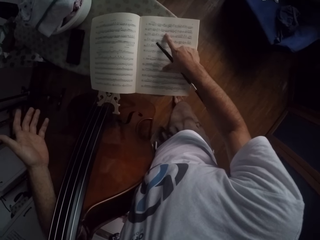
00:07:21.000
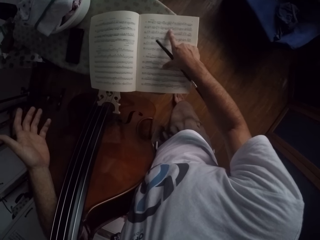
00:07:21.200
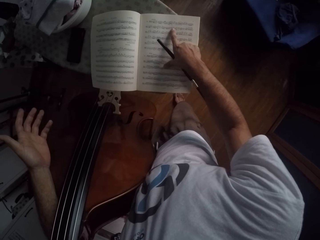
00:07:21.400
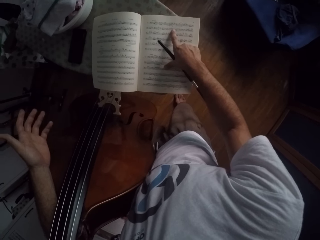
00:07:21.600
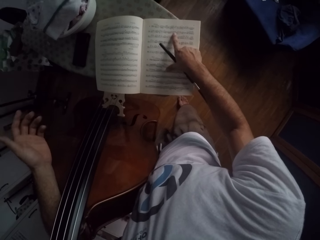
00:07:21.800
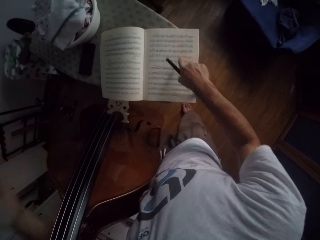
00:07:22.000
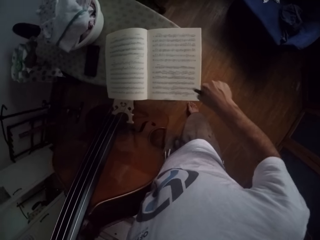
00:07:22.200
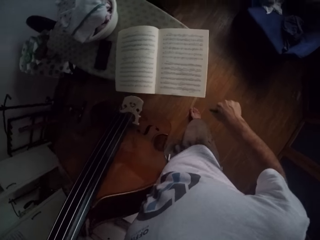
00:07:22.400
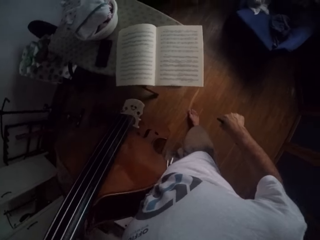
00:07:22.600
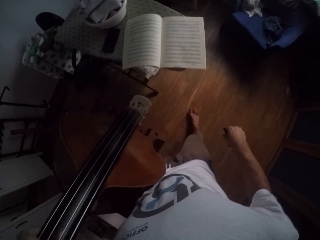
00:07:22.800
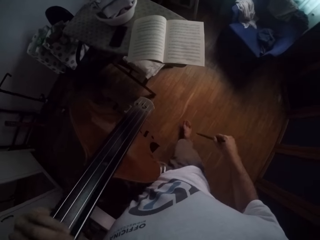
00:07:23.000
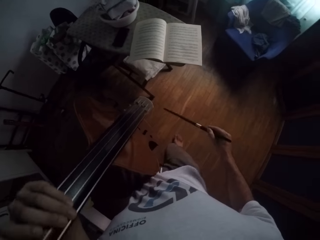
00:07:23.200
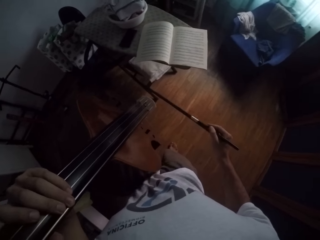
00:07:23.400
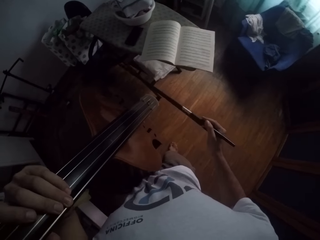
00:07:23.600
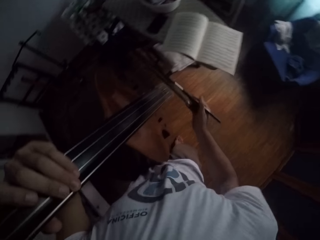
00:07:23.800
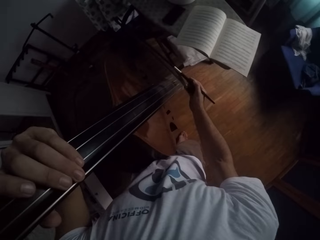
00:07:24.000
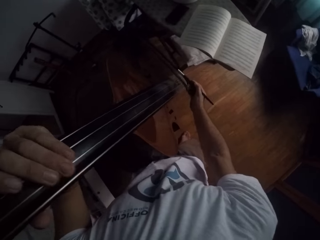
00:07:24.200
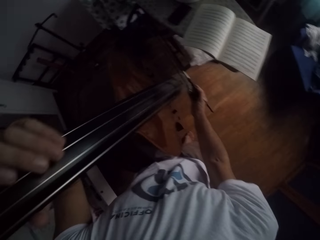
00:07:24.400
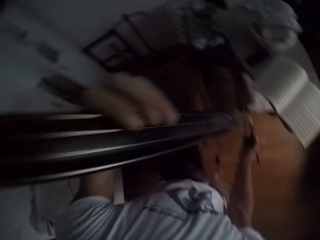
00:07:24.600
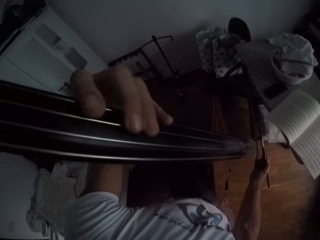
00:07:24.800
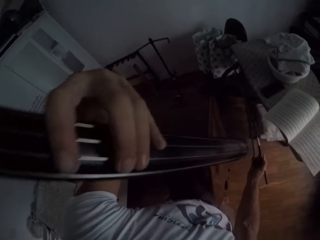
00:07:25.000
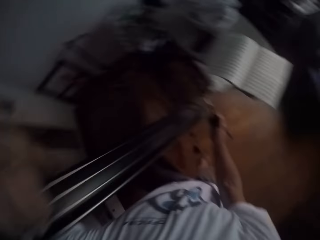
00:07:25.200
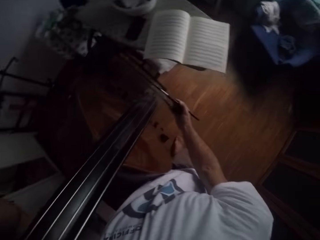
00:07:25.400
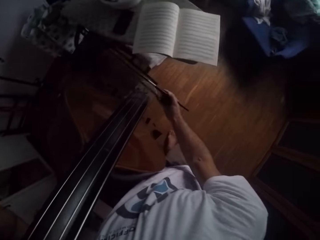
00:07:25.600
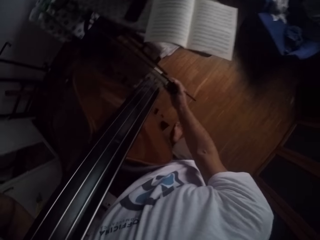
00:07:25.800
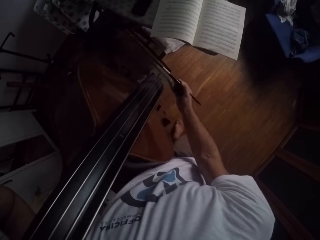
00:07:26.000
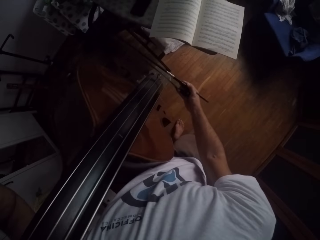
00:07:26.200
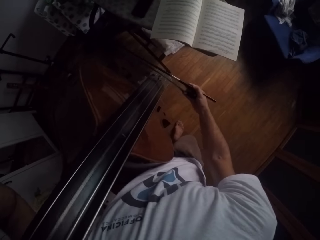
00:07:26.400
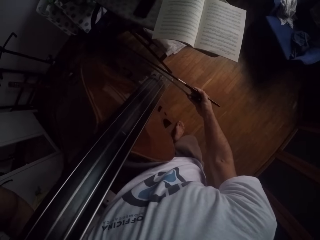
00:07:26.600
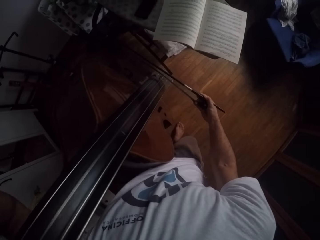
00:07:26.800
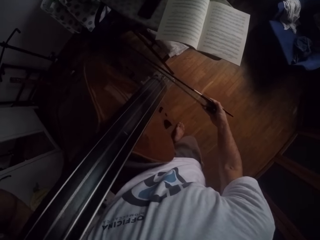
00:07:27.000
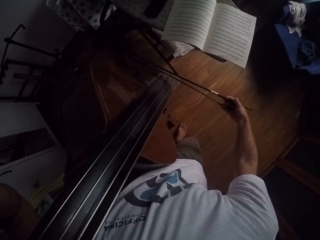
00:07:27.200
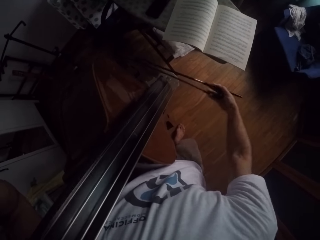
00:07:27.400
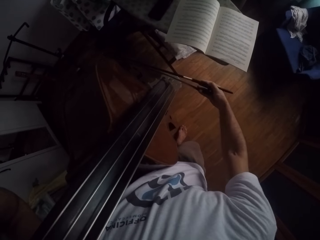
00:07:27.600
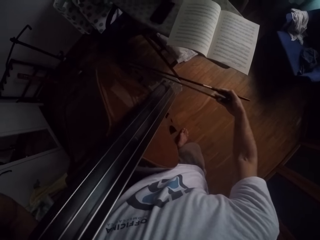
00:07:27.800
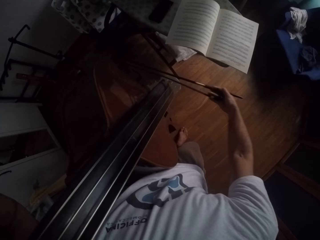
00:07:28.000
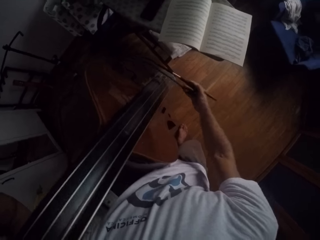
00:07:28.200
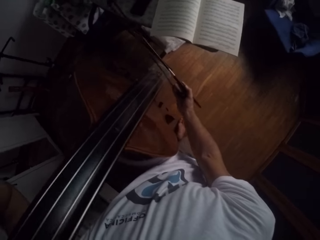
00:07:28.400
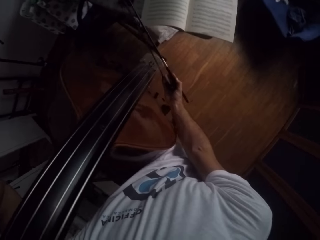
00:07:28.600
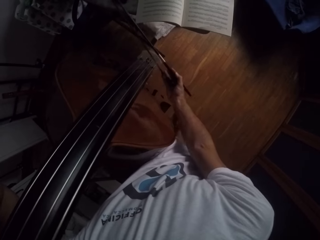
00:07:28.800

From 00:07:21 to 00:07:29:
The camera wearer plays the double bass in a room.

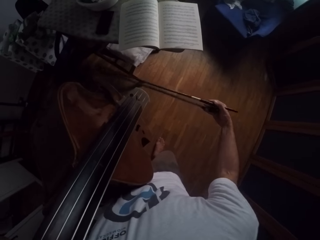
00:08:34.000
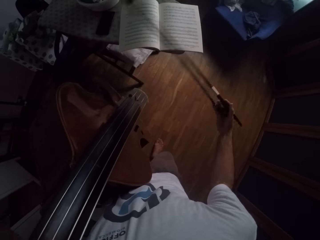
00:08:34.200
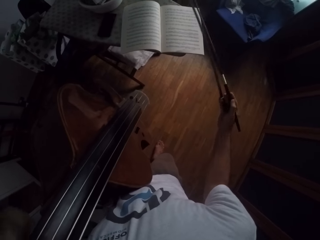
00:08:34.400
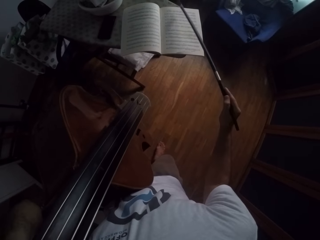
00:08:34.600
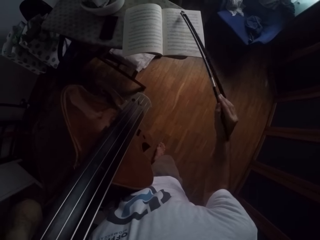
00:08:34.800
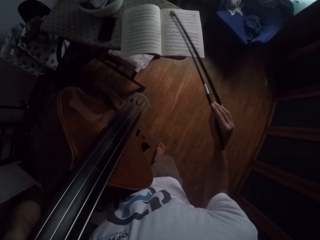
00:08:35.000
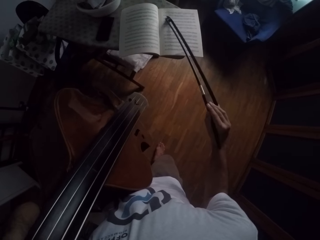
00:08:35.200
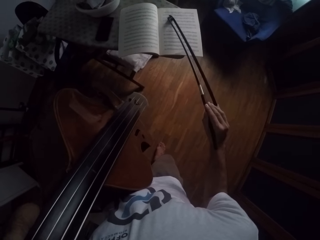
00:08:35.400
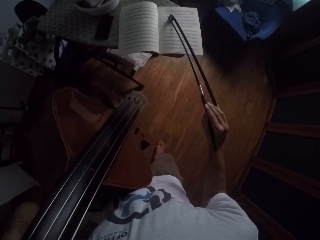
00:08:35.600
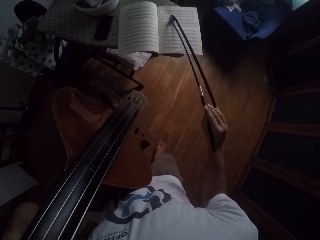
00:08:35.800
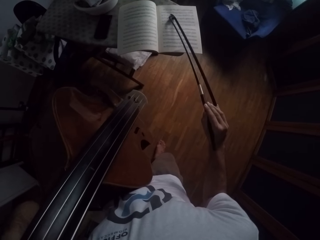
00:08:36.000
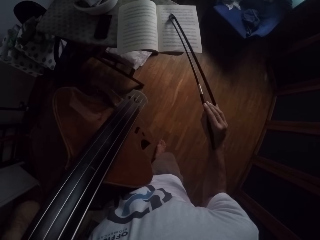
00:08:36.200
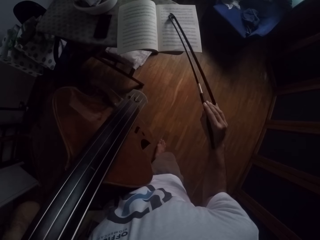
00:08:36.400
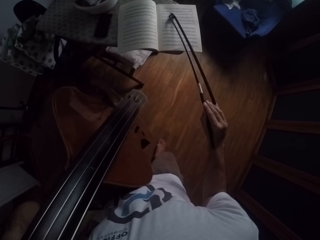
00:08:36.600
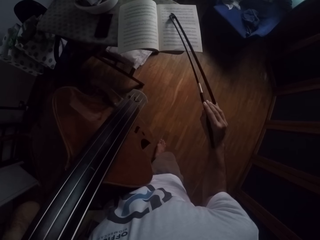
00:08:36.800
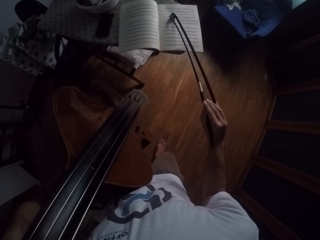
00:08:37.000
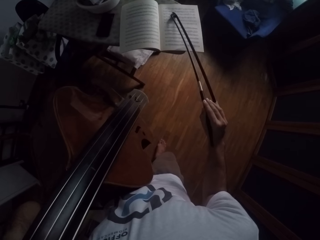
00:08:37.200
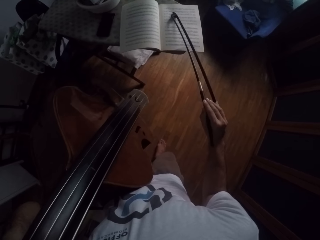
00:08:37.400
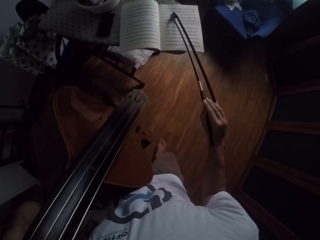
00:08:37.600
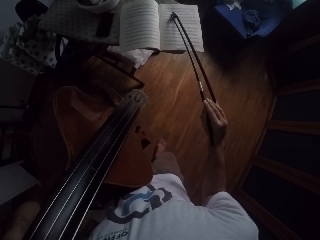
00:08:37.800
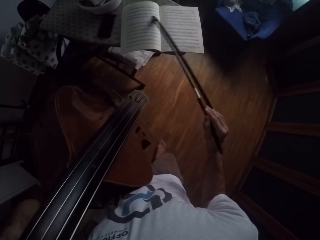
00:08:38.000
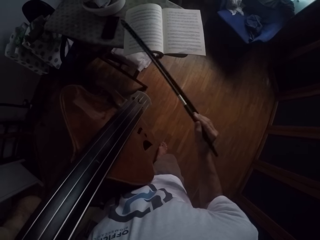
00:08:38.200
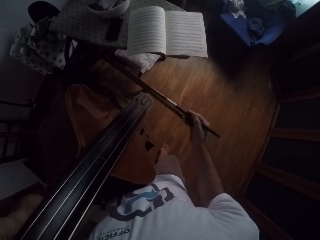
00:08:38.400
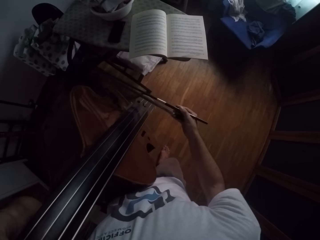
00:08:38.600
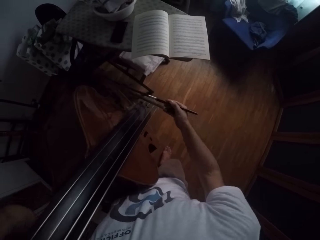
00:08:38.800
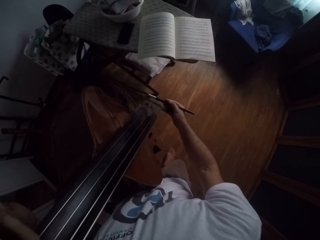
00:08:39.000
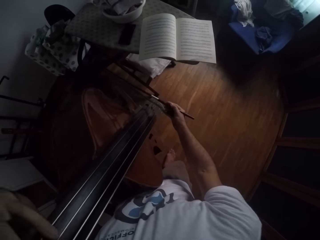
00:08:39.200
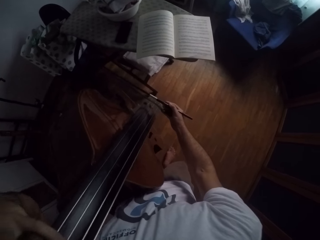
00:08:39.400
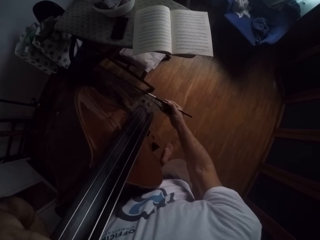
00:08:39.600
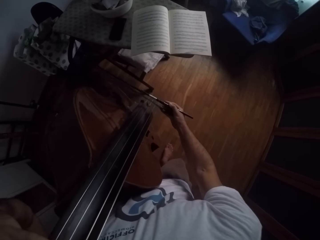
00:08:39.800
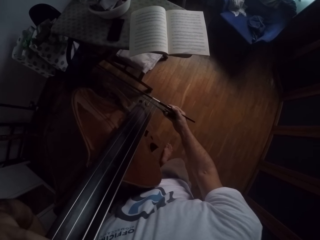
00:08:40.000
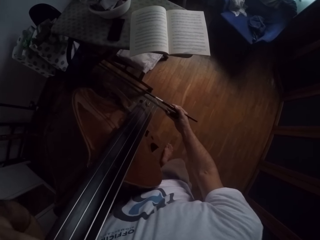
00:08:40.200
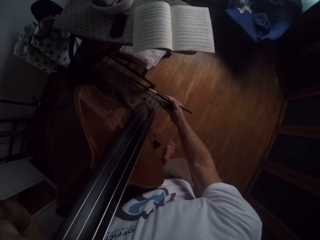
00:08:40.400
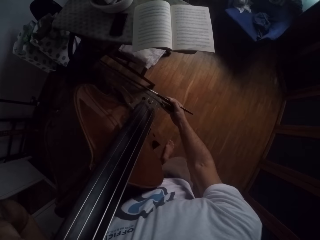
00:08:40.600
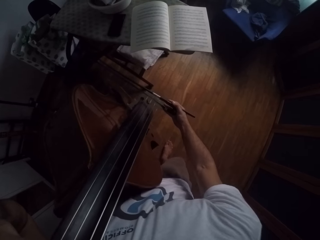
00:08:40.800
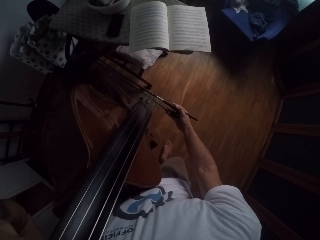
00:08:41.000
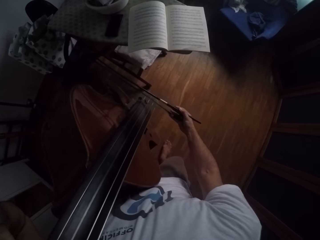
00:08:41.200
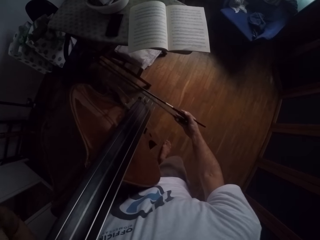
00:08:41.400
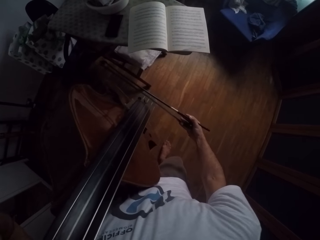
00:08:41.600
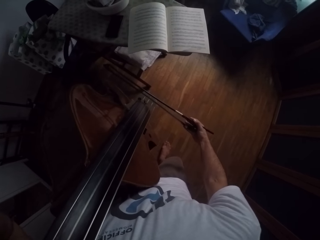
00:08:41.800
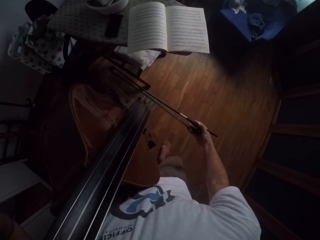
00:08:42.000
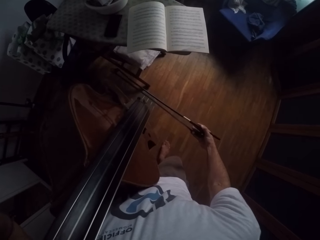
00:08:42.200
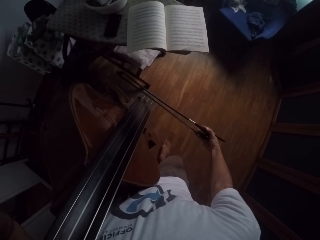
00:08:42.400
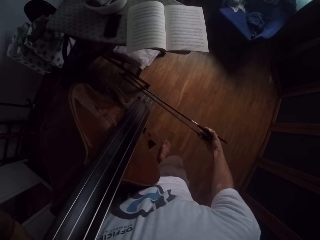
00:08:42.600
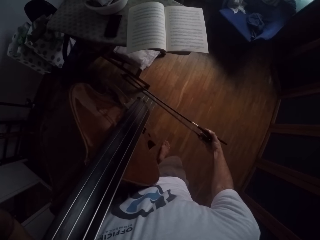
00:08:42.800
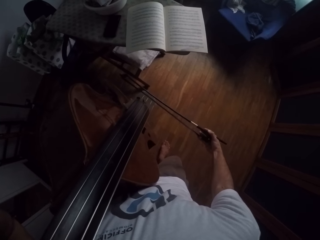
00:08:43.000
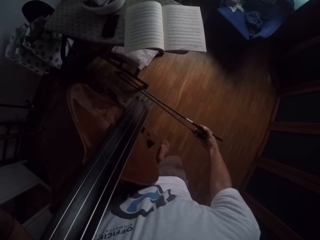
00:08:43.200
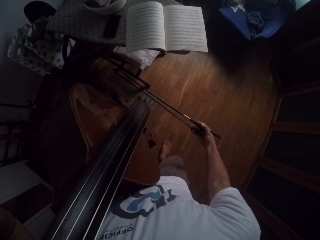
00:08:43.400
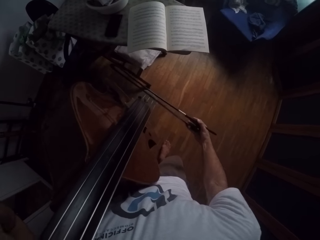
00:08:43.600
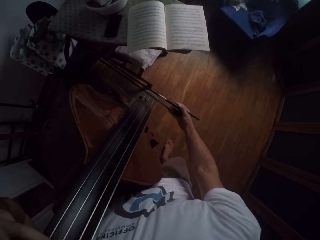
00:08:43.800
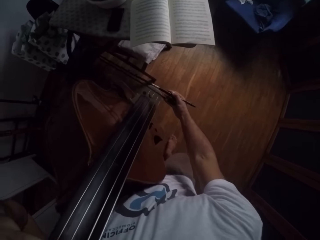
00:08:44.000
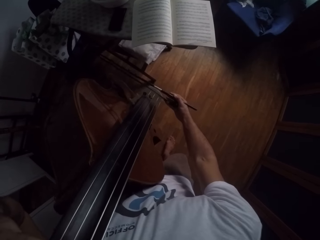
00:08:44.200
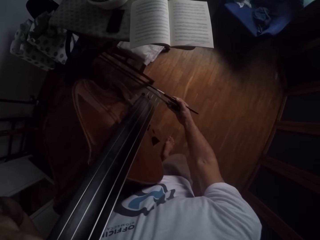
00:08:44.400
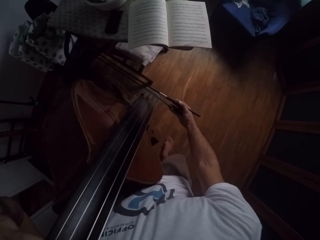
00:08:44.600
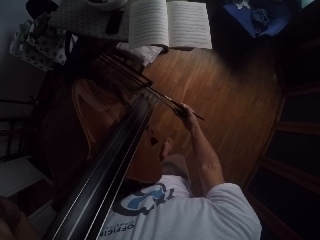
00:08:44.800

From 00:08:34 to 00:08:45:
The camera wearer moves a double bass bow on the hymn book. They play a double bass in a room.

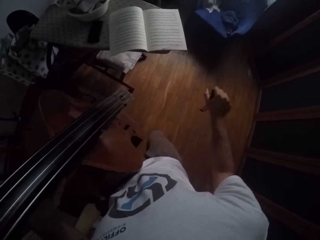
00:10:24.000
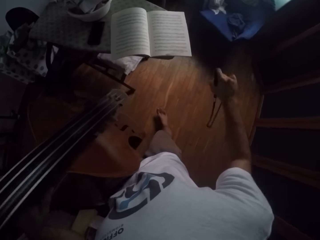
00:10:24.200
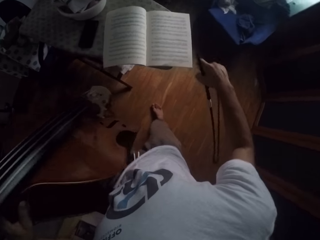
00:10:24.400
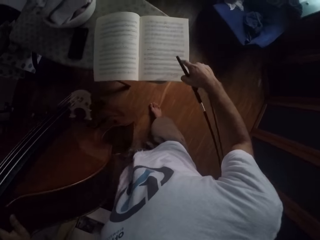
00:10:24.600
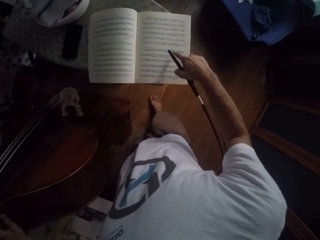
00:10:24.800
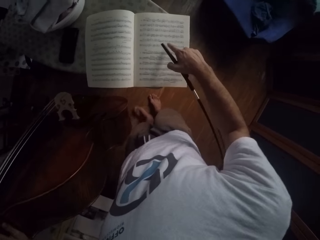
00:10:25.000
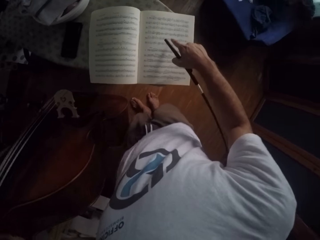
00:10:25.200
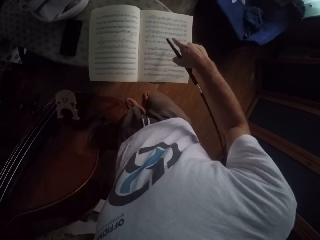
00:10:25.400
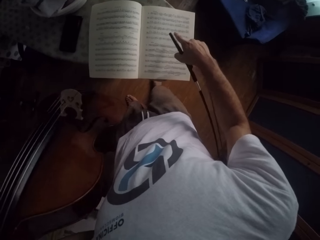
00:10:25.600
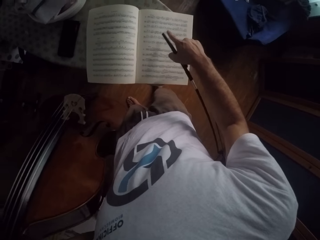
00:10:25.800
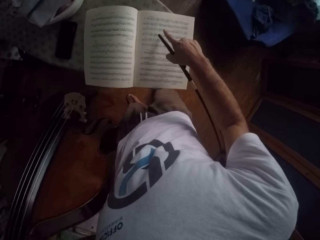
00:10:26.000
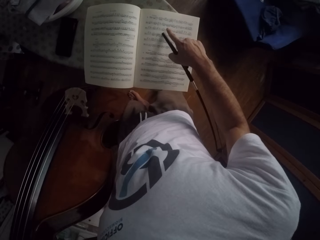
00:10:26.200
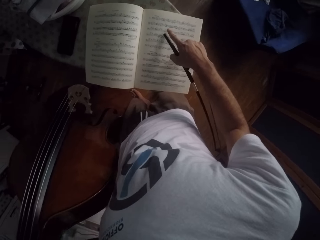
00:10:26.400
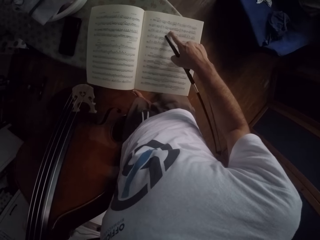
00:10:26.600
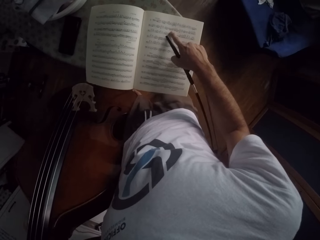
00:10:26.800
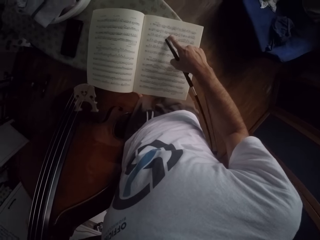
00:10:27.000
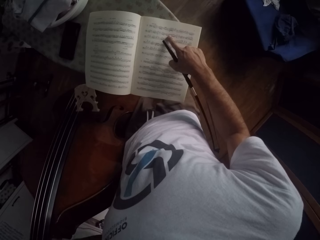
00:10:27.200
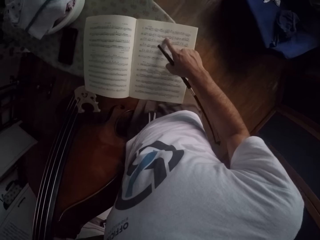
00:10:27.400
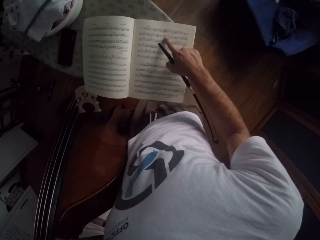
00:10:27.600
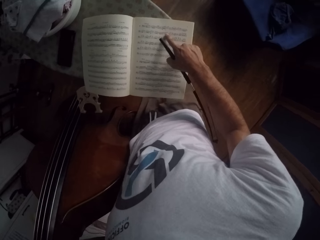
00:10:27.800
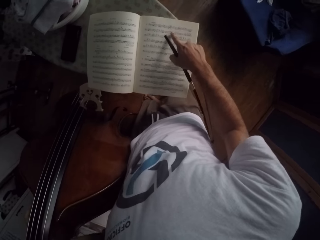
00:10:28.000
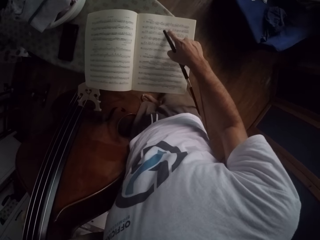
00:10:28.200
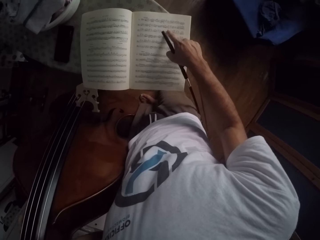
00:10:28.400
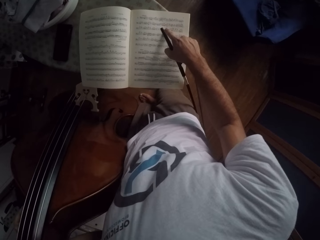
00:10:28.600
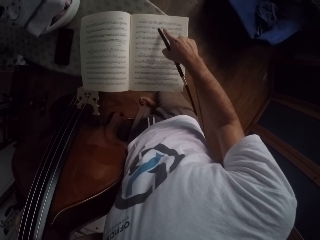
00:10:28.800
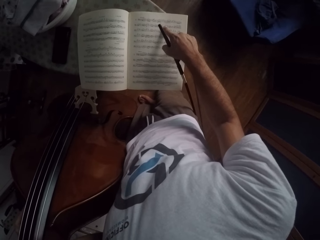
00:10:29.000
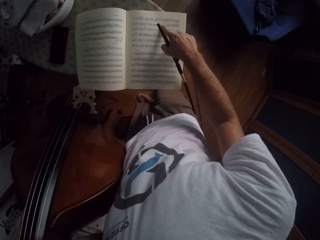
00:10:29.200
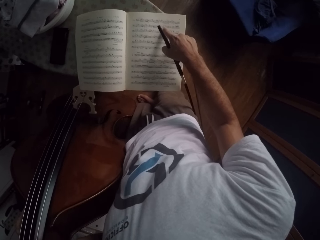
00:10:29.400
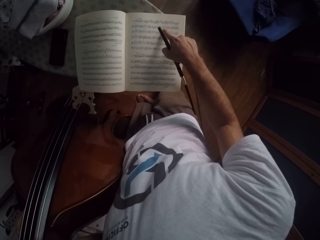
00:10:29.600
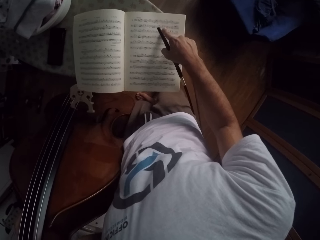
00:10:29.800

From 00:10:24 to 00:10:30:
The camera wearer reads words from a book. They point at a hymn book on the table.
